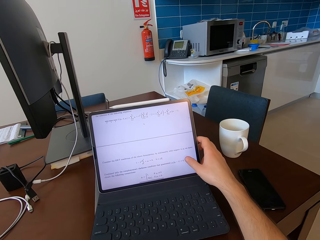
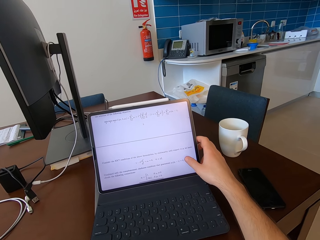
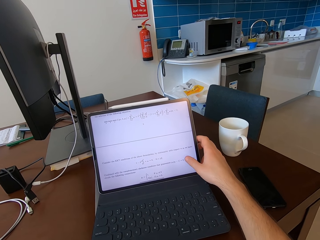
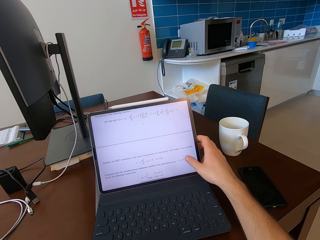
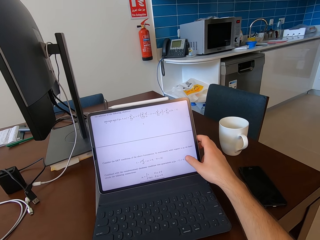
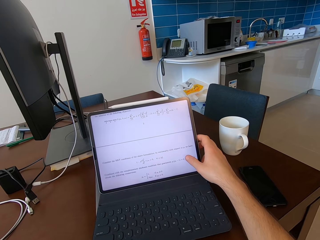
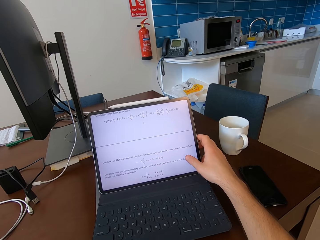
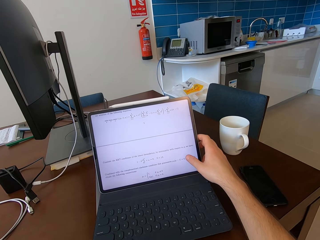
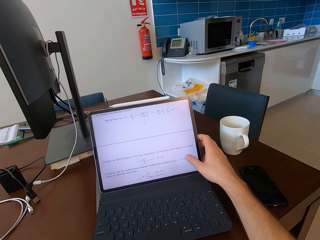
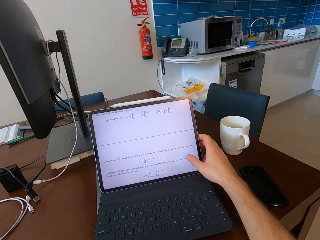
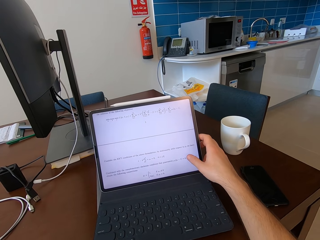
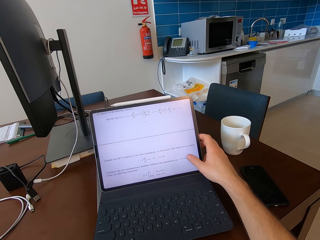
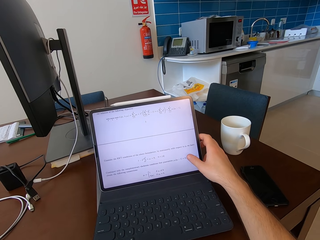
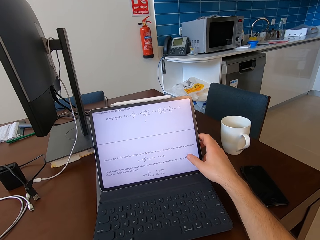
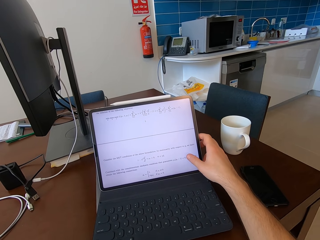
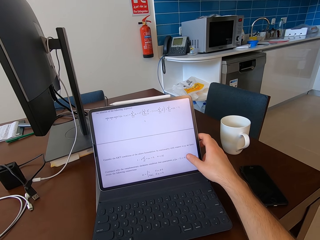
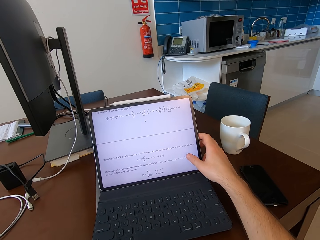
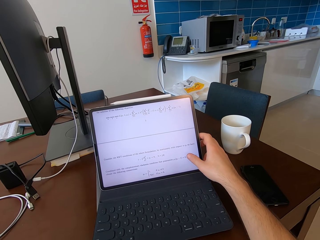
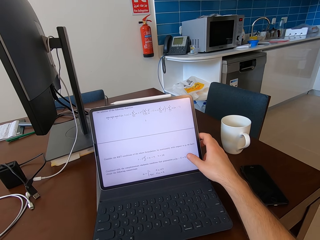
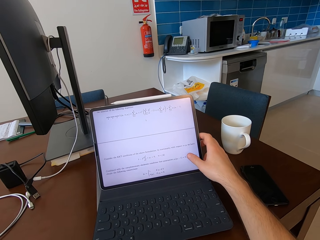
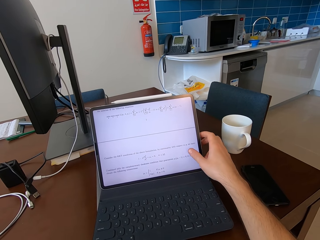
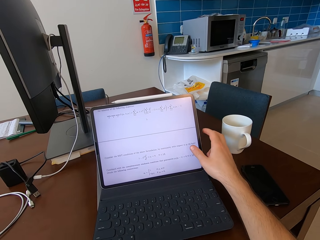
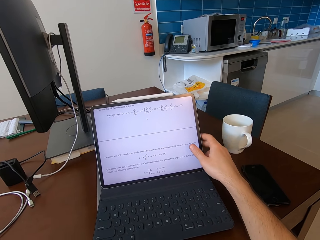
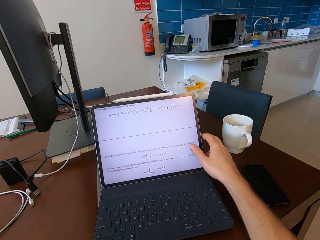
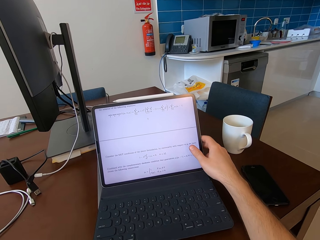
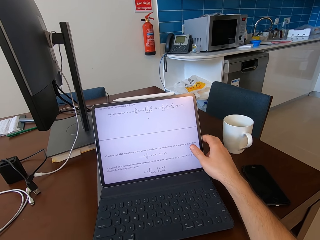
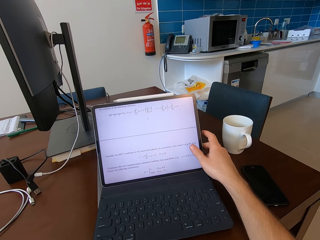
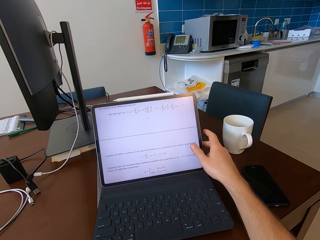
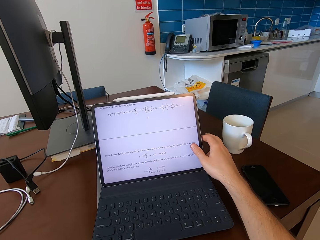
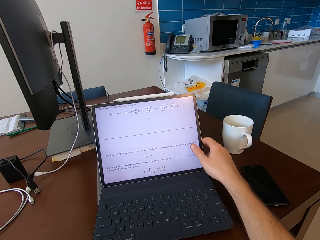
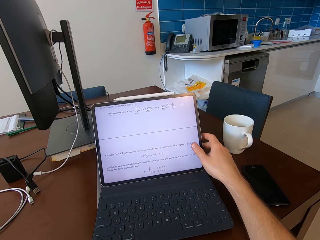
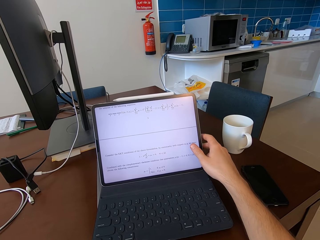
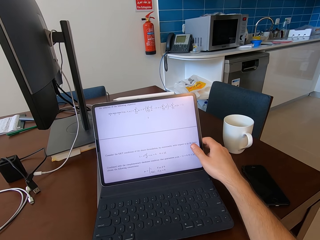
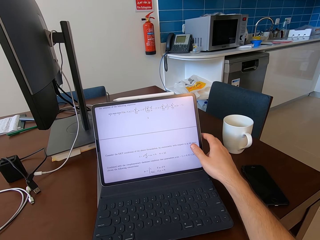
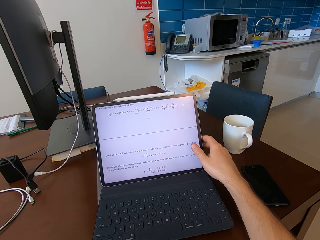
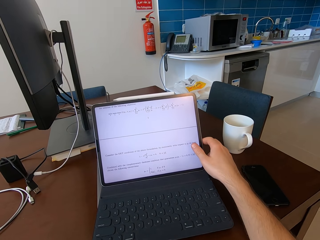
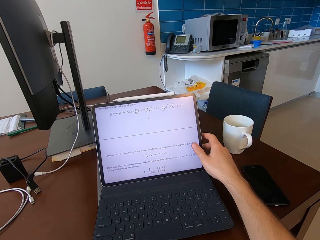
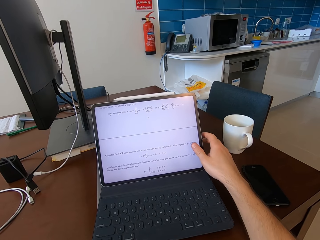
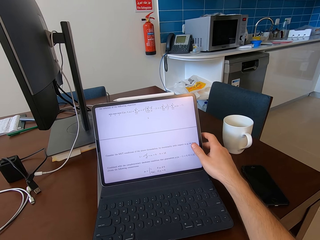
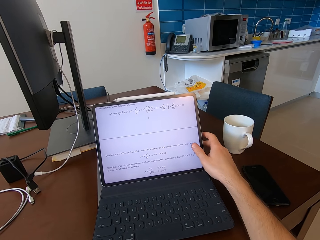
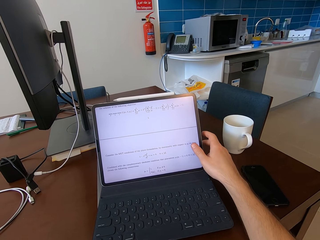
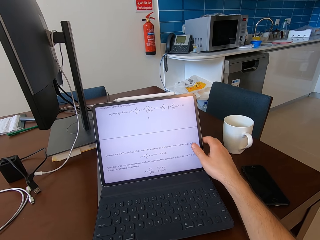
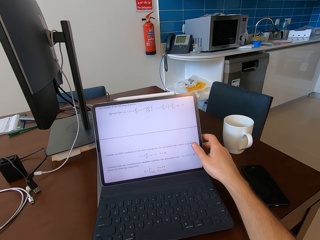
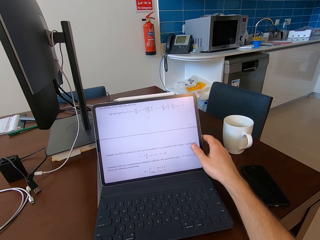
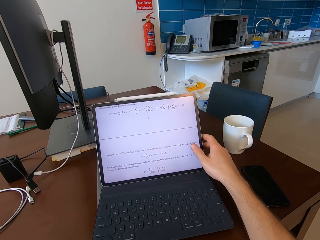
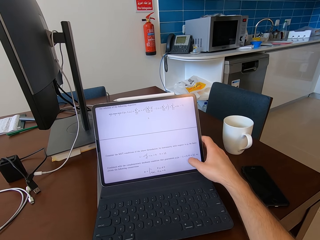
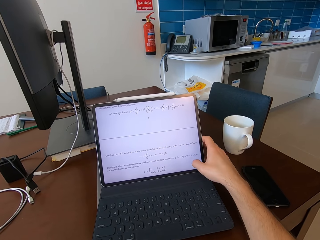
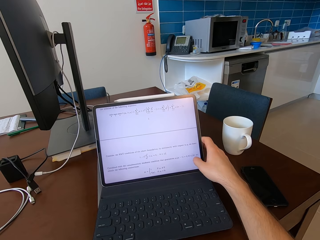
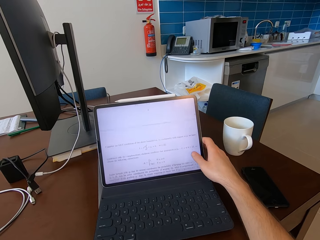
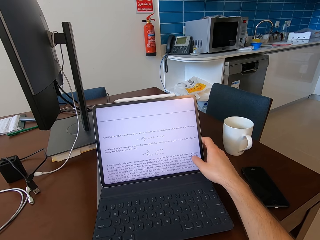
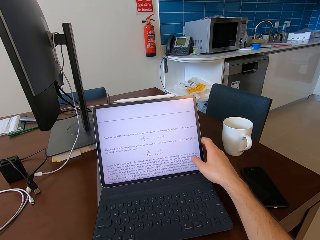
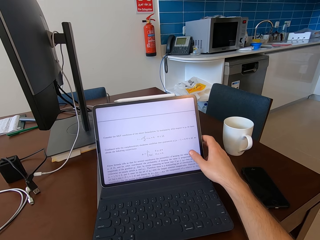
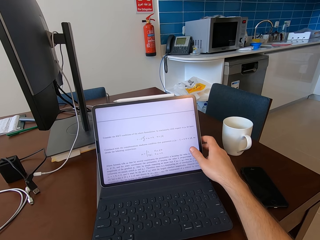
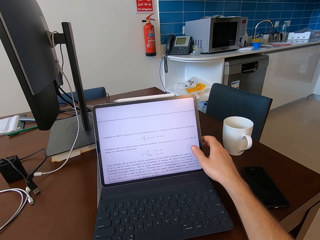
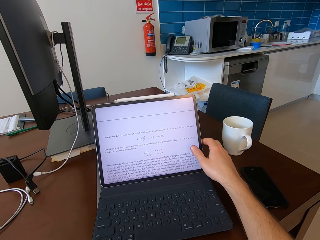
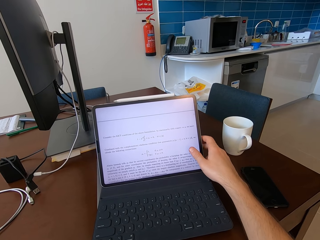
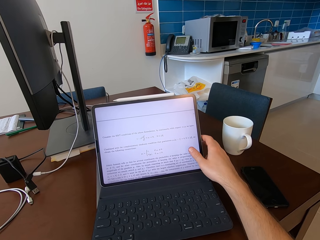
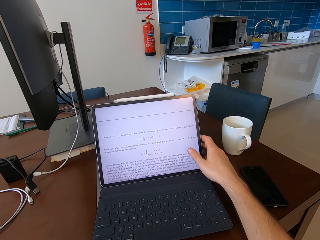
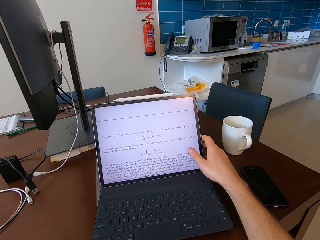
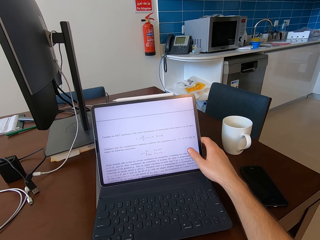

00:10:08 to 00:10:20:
The camera wearer taps on the laptop.

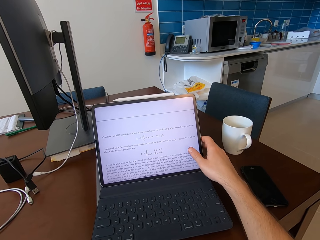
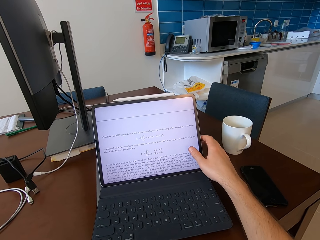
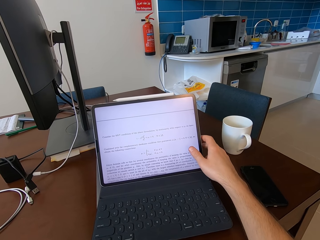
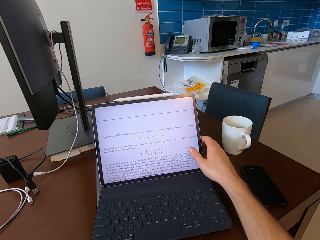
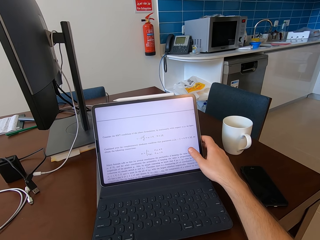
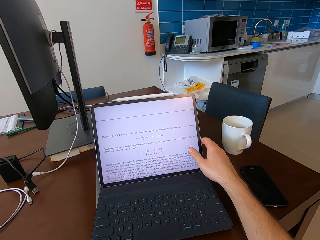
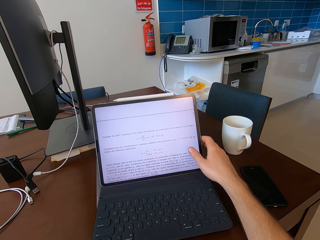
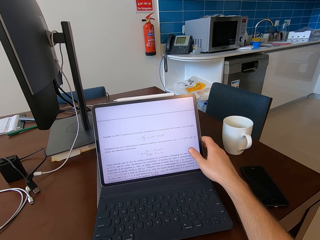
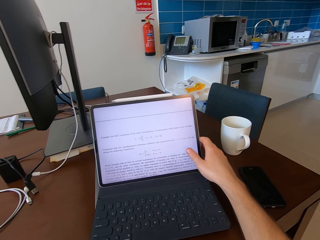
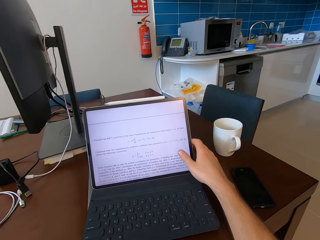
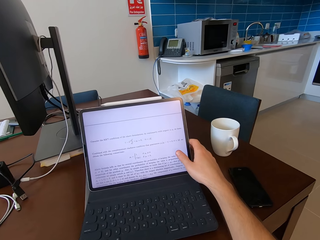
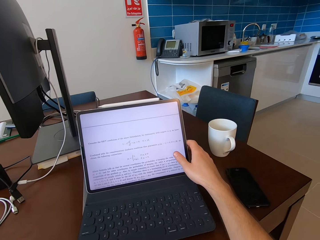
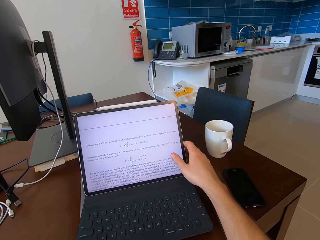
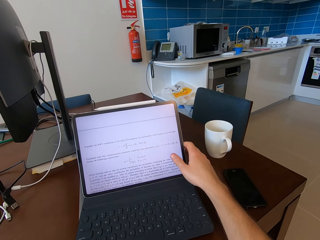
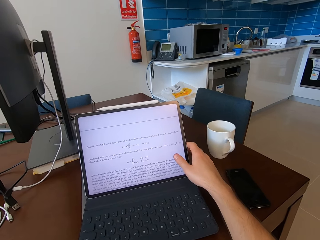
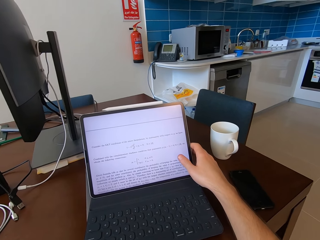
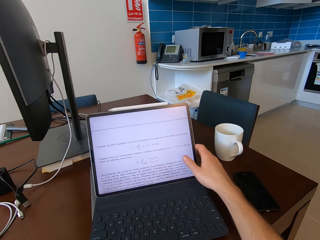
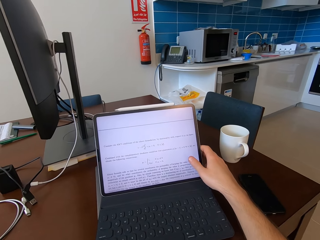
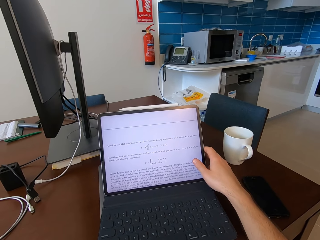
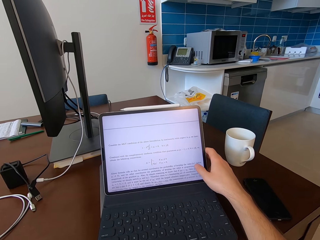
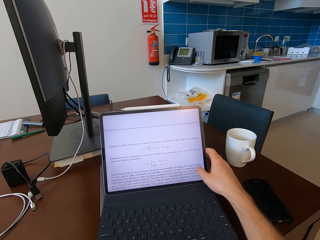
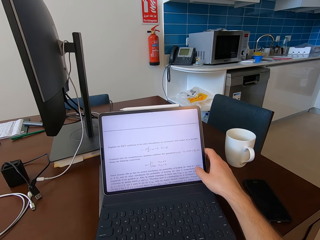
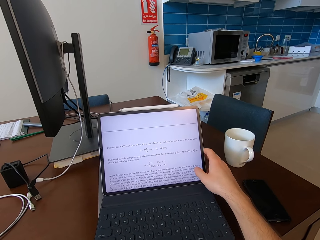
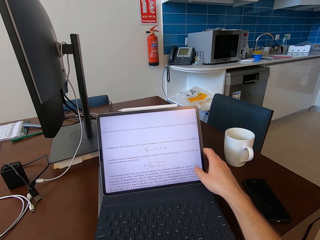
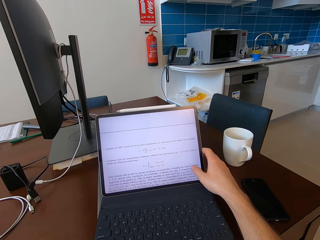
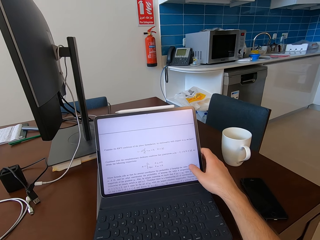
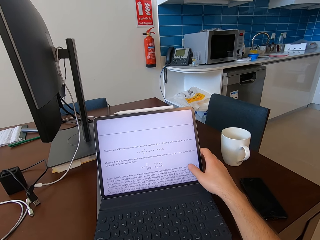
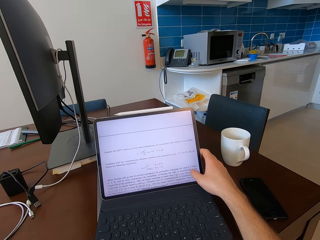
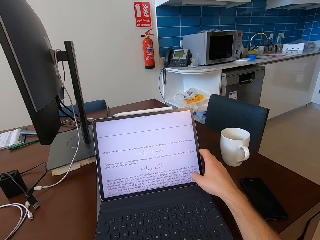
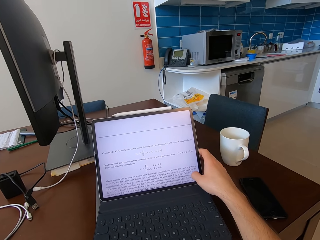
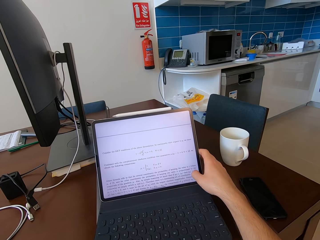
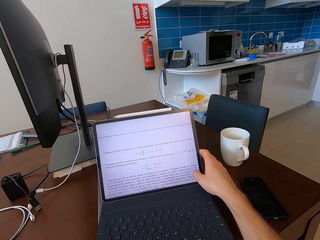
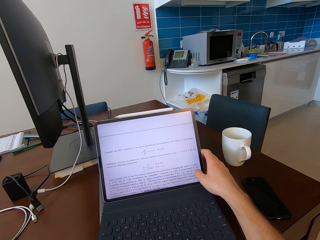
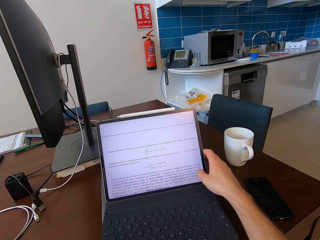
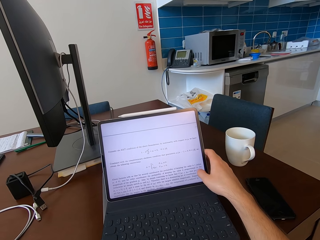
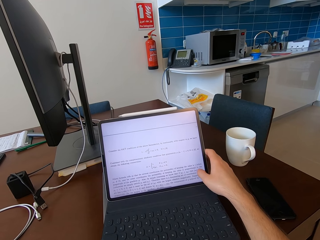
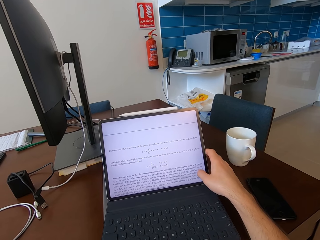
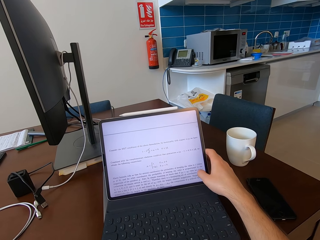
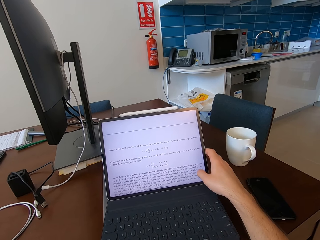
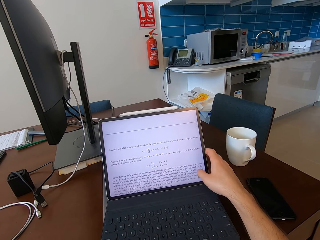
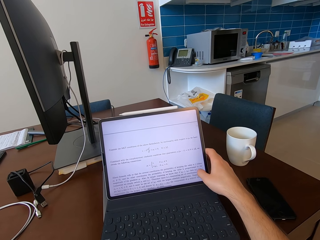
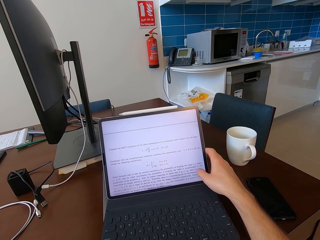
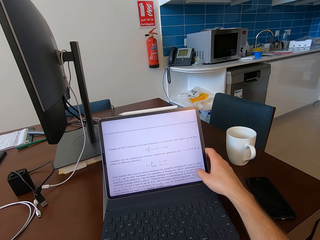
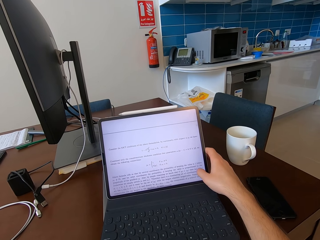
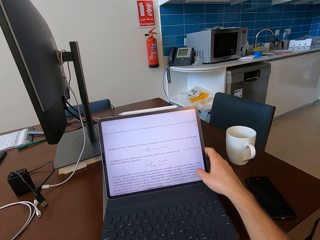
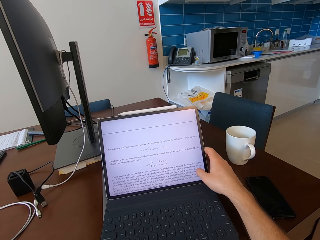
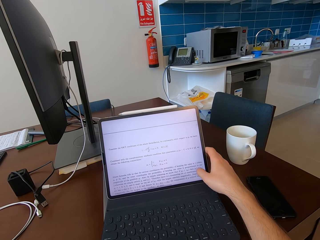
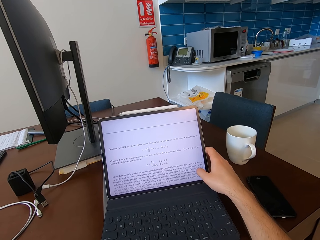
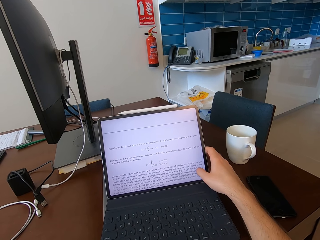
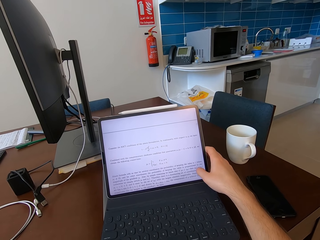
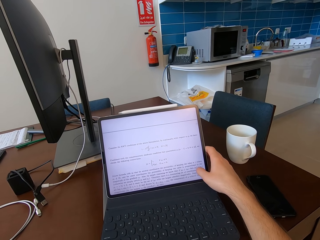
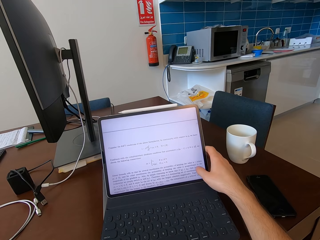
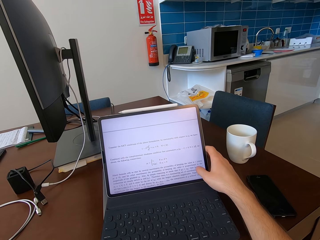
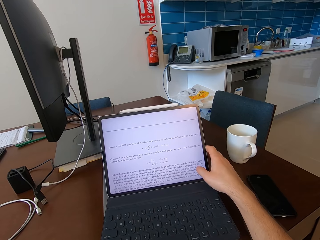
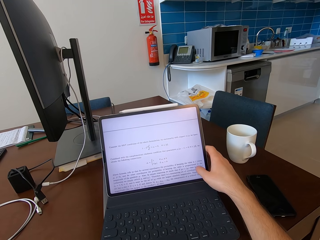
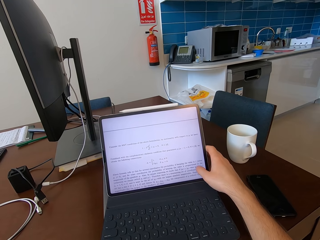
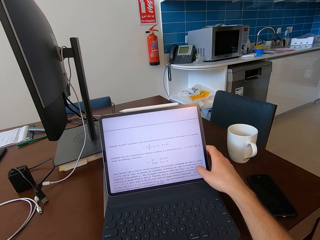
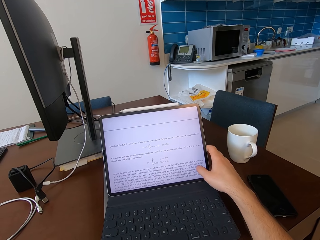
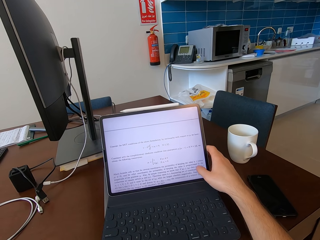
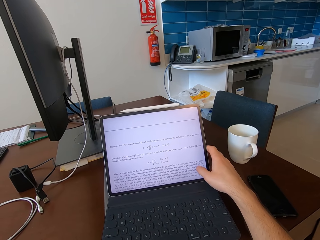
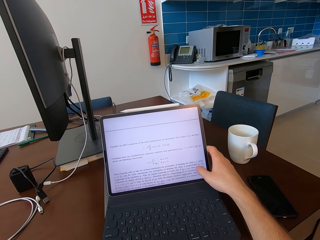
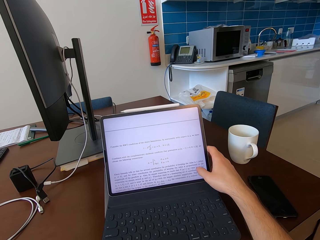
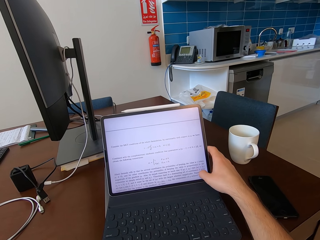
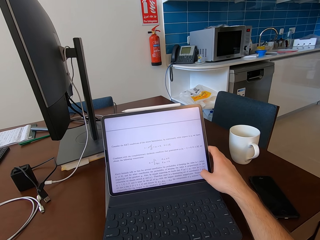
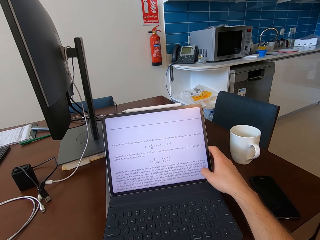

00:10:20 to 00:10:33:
The camera wearer scrolls on the screen of the laptop with his thumb.
